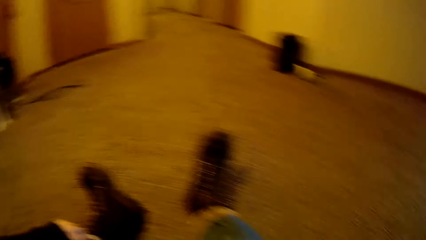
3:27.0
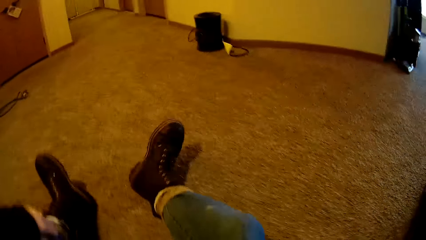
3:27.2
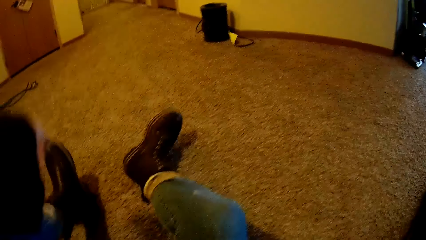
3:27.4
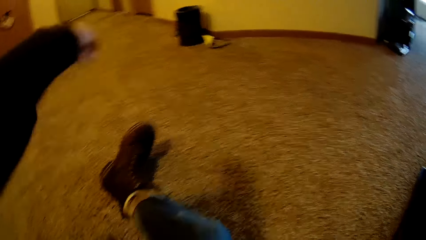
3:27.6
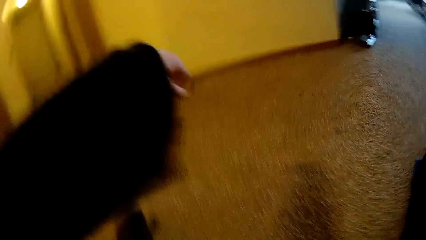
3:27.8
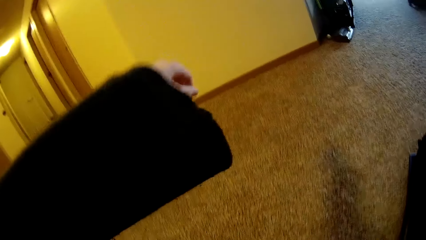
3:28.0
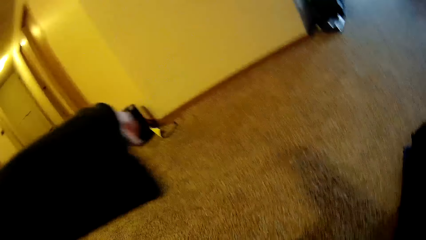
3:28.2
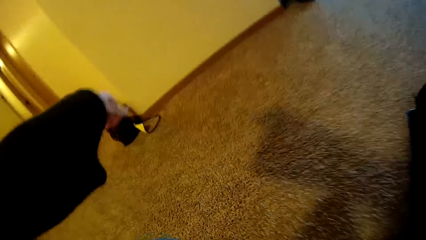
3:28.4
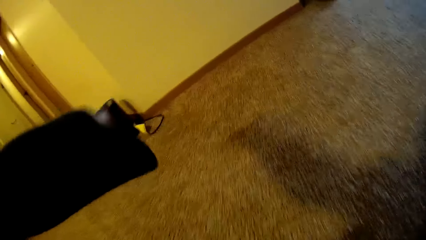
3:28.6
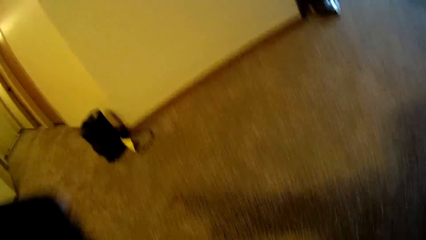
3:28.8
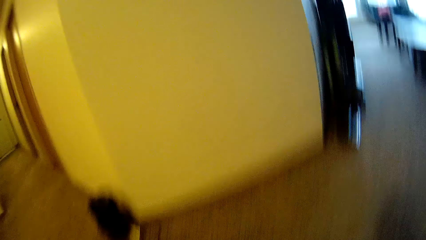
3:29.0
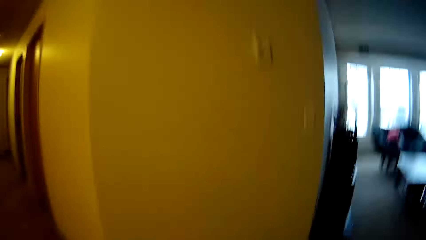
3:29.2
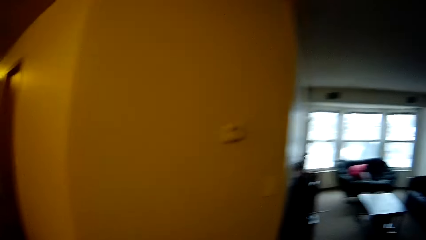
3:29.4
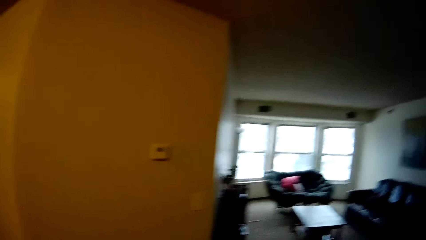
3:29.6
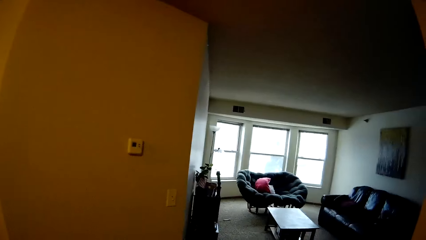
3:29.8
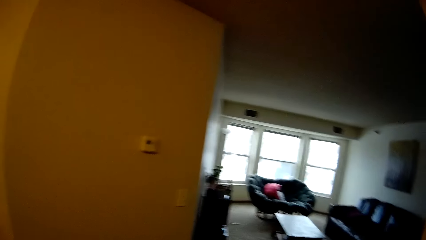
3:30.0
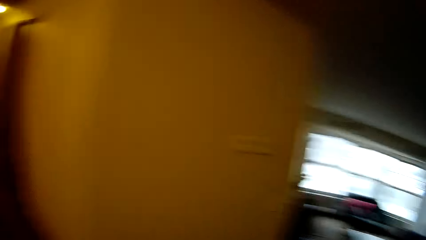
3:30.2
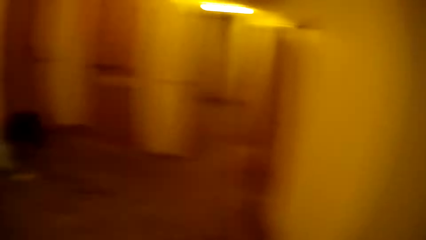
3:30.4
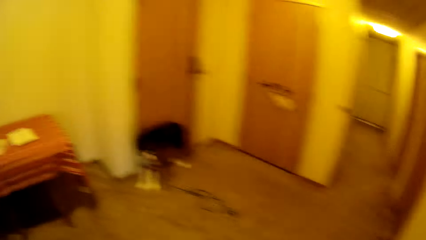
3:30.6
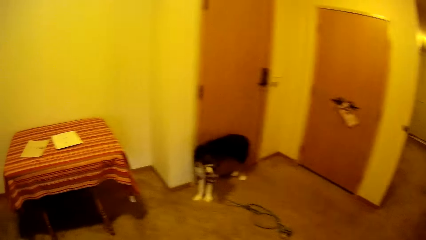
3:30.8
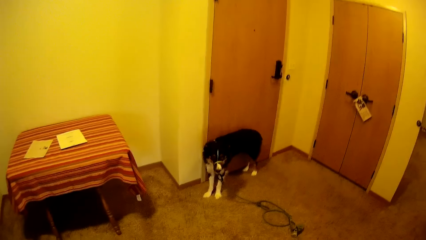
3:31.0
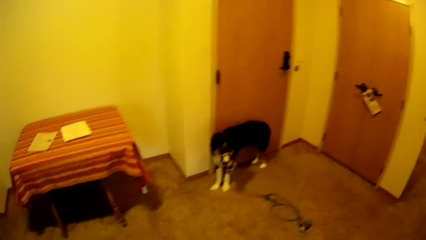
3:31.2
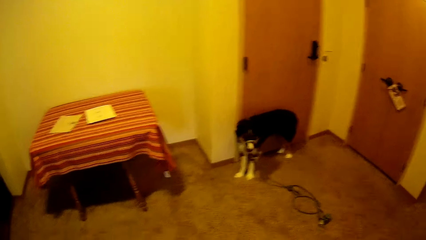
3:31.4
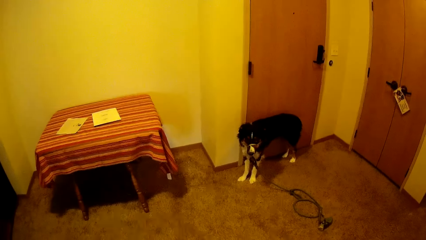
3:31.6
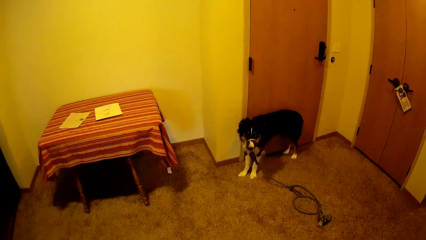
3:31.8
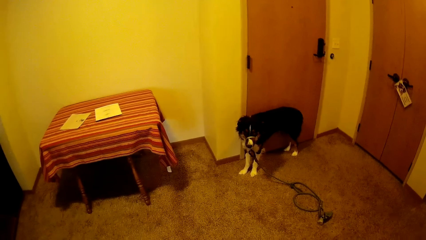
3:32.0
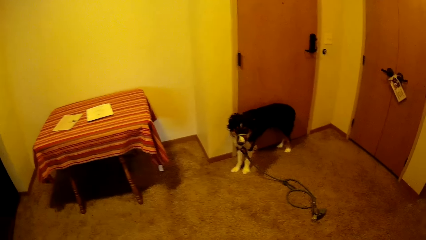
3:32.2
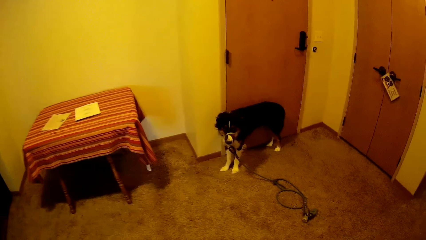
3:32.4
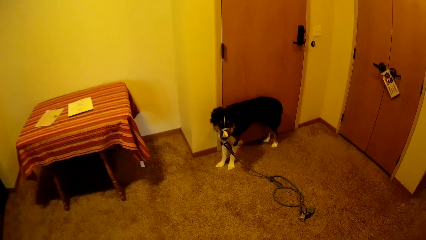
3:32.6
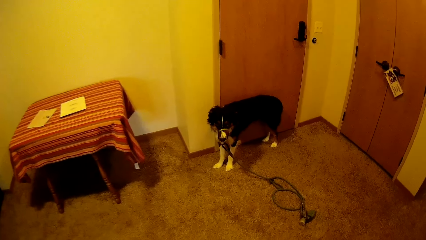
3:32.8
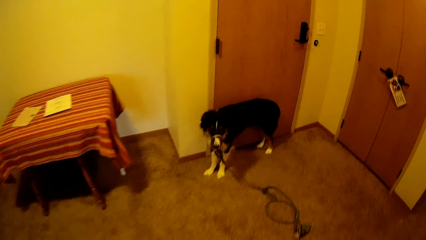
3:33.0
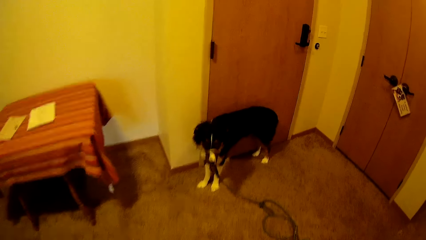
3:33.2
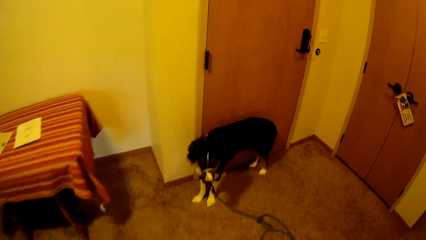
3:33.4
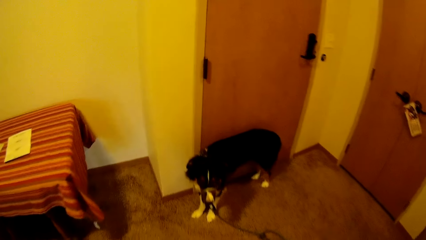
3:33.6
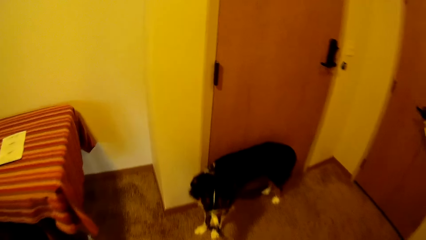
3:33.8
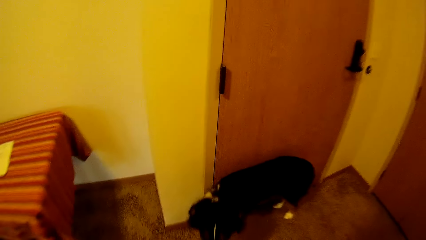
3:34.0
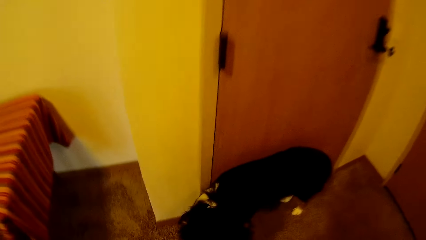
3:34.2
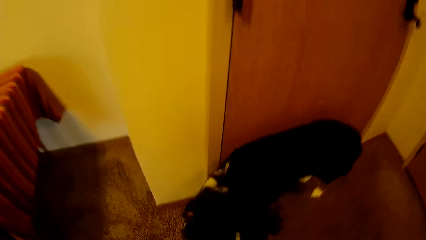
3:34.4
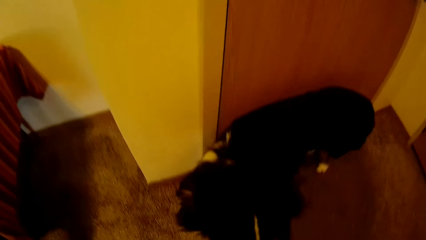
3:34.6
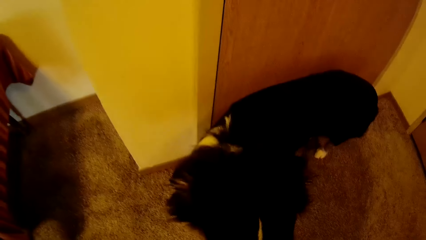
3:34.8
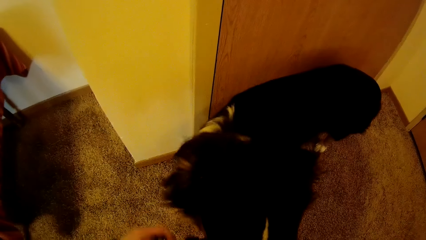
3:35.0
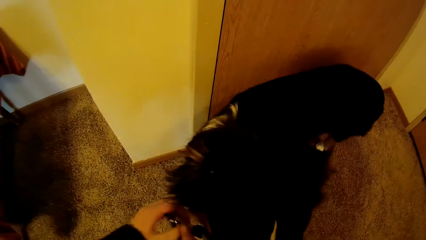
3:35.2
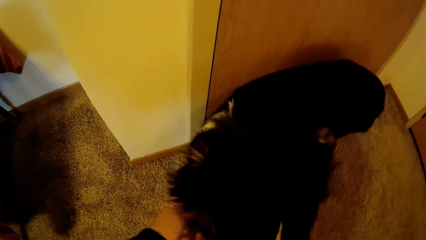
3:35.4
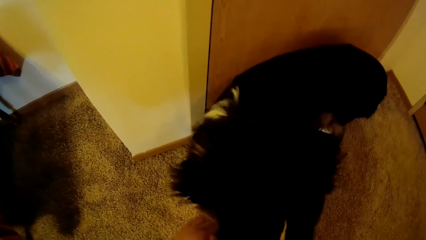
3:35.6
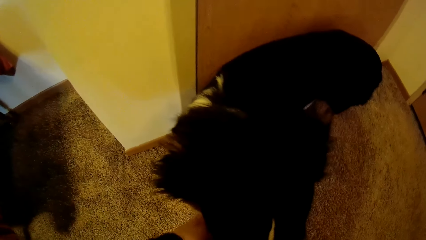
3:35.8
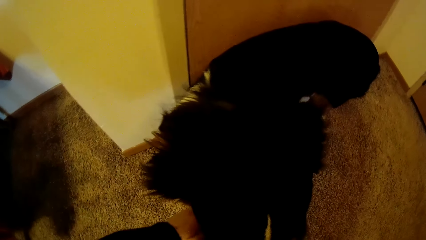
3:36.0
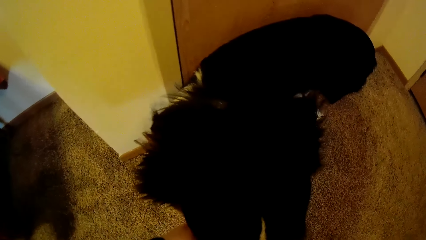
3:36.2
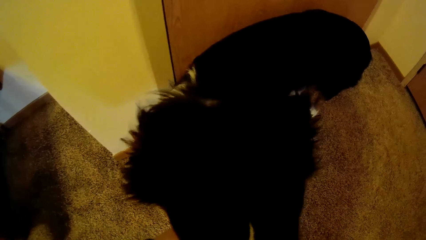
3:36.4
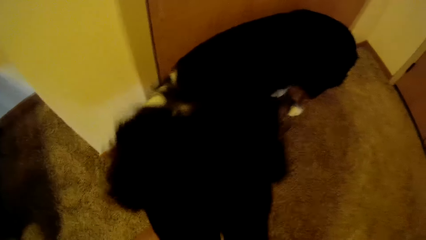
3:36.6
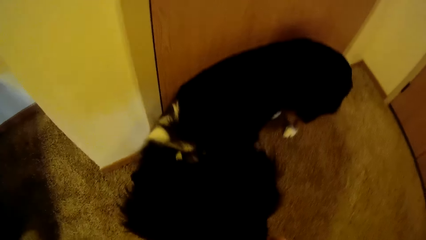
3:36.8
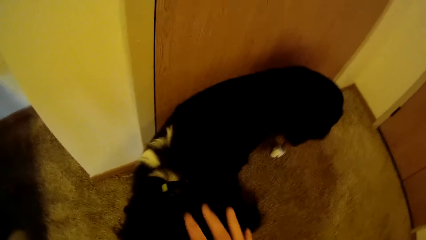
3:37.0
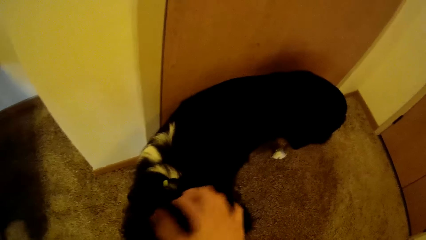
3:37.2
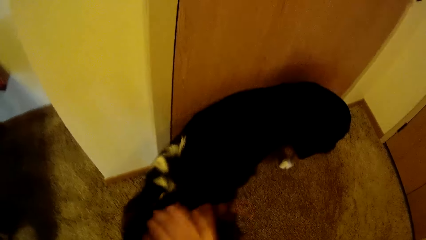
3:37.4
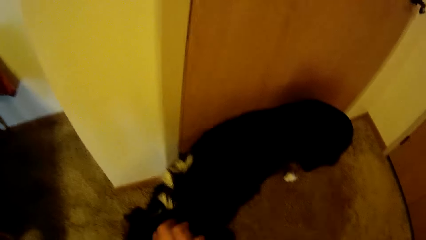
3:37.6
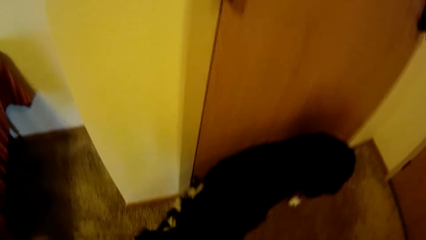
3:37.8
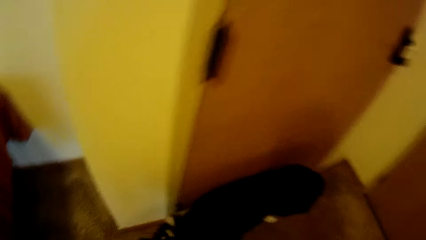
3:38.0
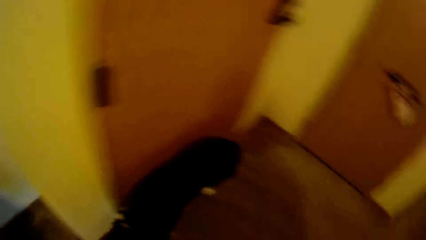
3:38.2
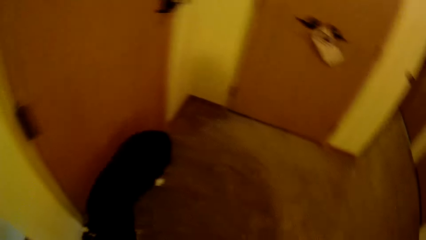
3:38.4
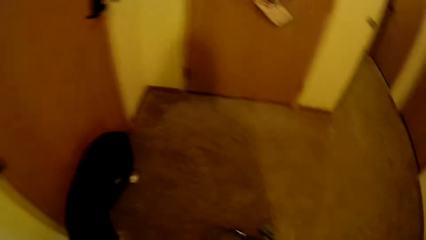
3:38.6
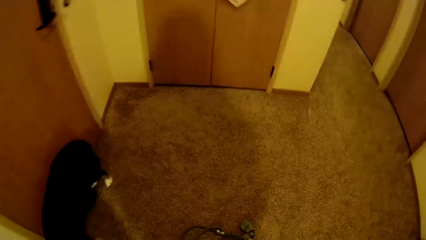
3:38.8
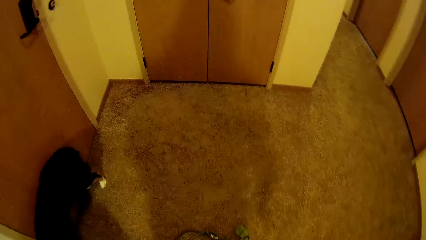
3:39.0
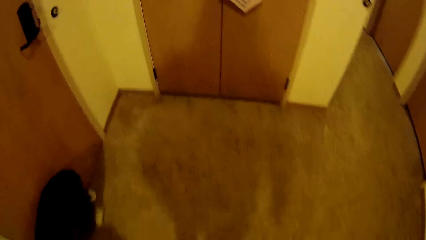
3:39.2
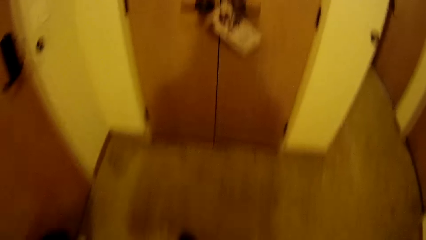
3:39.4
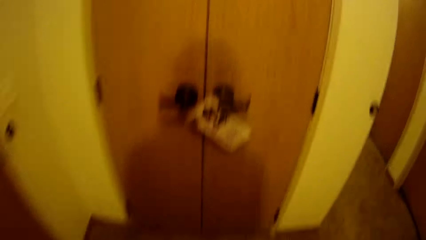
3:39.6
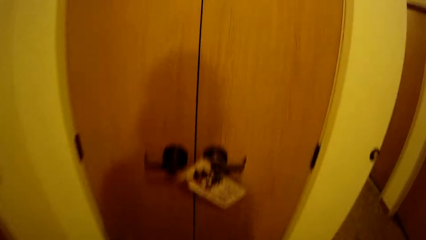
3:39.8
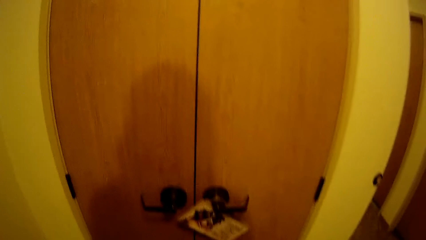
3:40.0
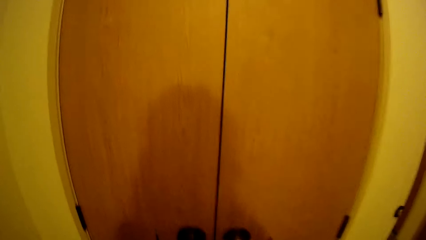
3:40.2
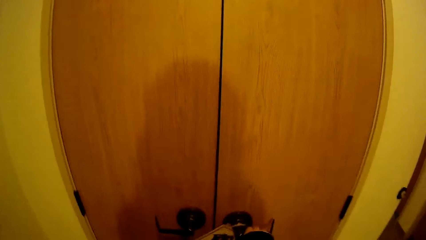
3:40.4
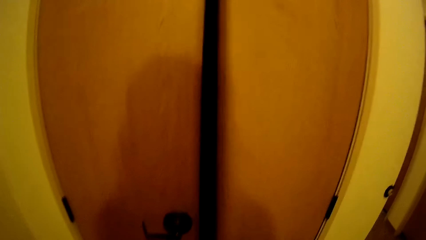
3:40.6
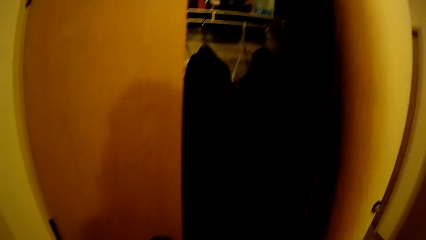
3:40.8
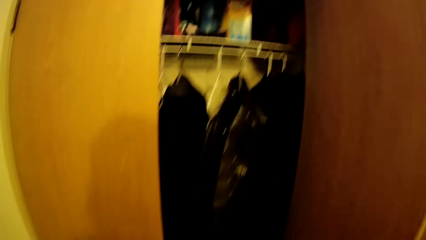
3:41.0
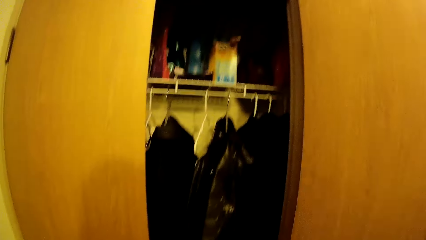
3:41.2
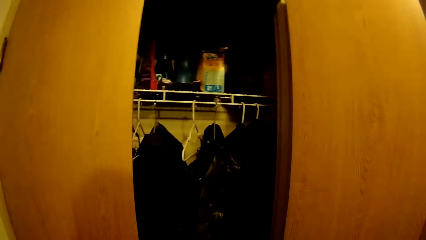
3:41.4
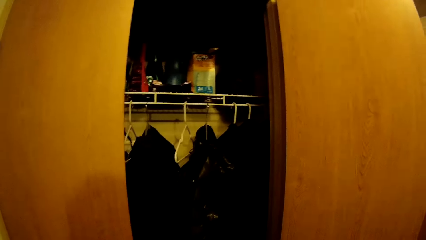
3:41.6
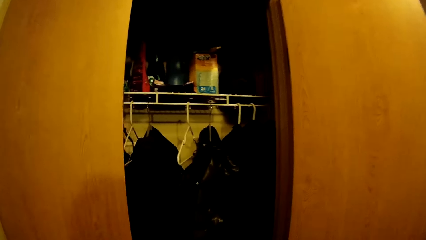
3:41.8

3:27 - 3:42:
The camera wearer looks around. She touches her left shoe with her left hand. She stands up. She walks around. She touches the dog latch with both hands. She touches the dog. She rubs the dog on the head with her right hand. She looks around. She opens a wardrobe door with her right hand.
